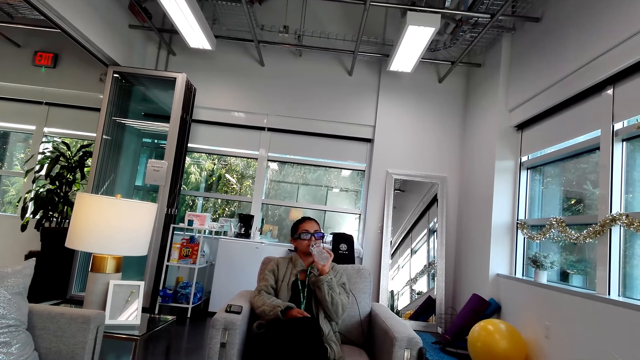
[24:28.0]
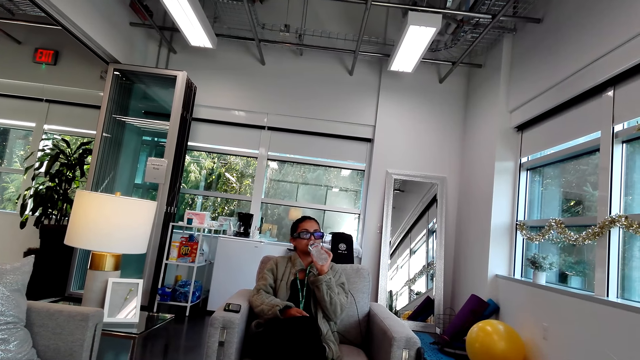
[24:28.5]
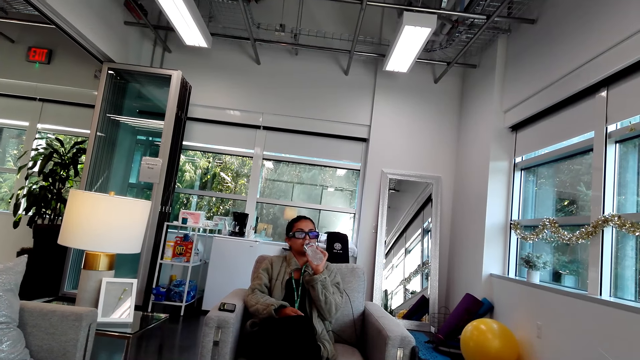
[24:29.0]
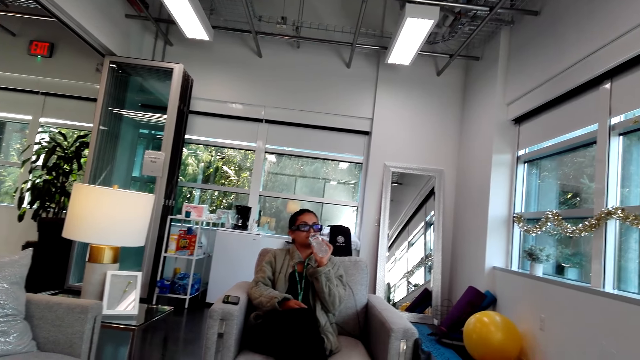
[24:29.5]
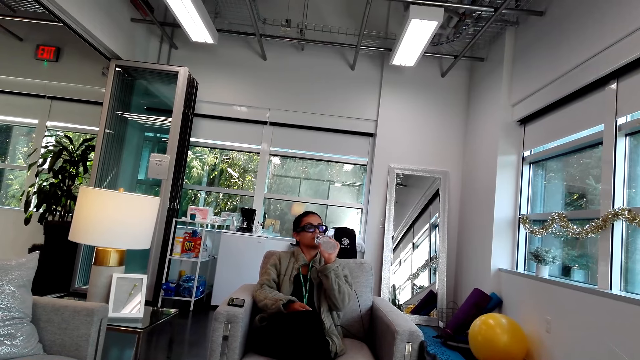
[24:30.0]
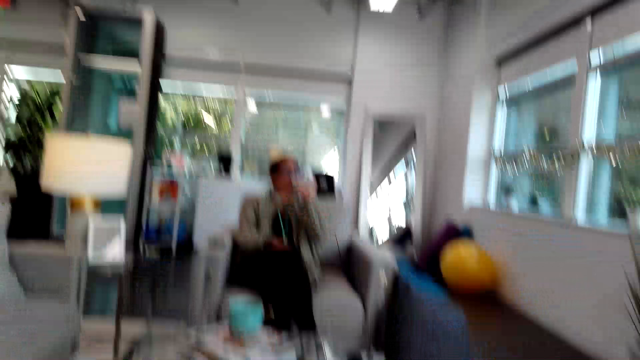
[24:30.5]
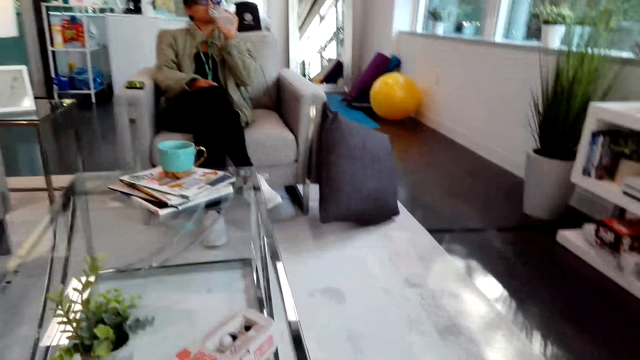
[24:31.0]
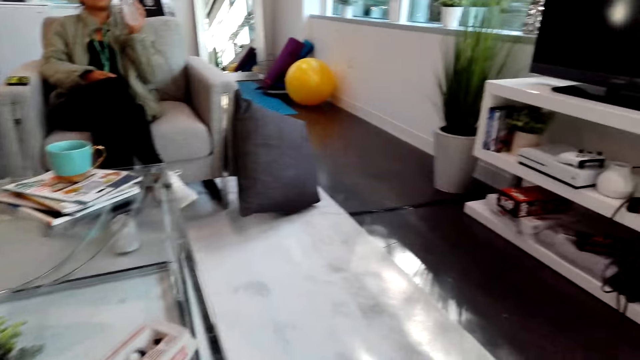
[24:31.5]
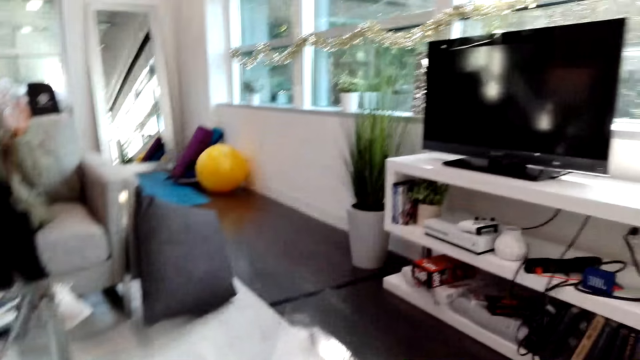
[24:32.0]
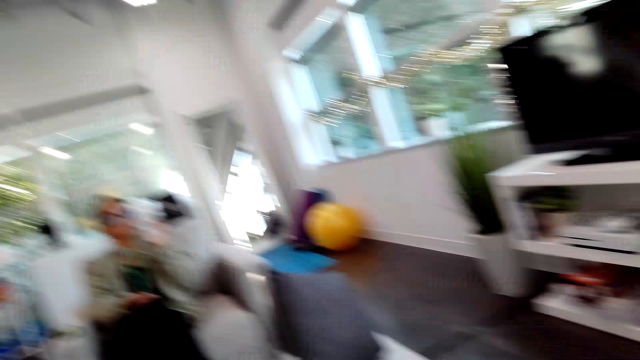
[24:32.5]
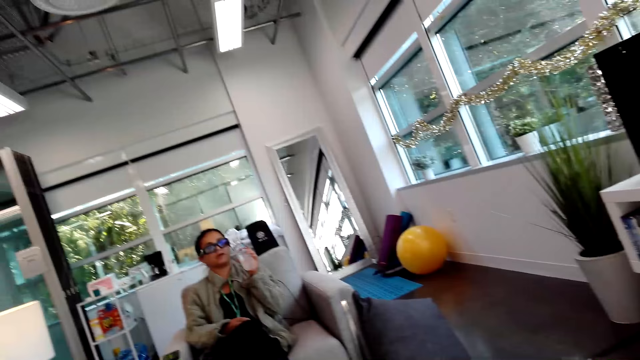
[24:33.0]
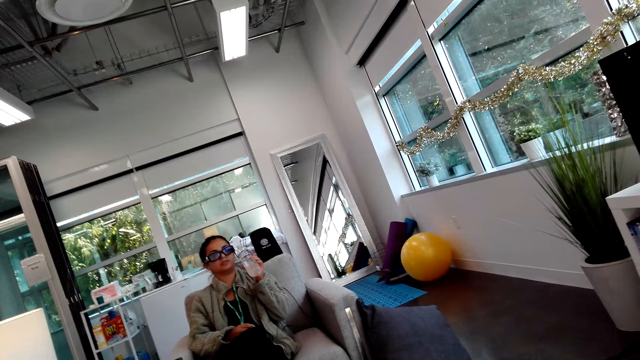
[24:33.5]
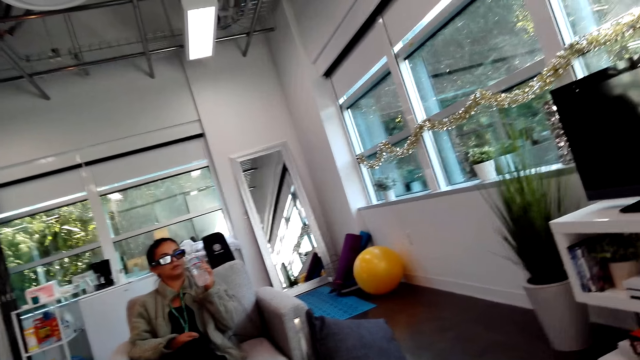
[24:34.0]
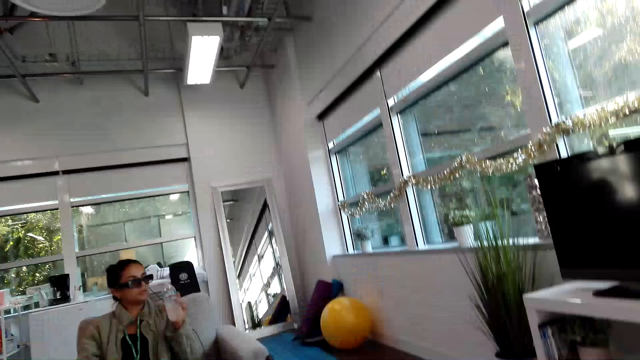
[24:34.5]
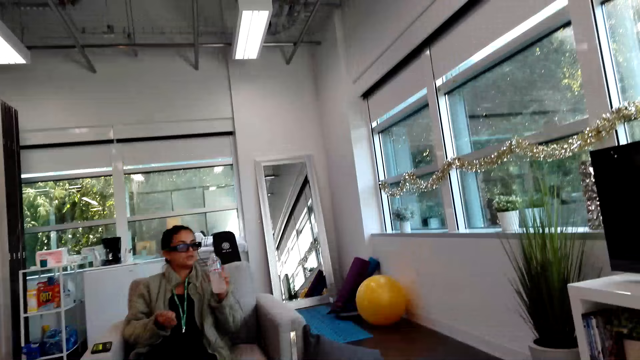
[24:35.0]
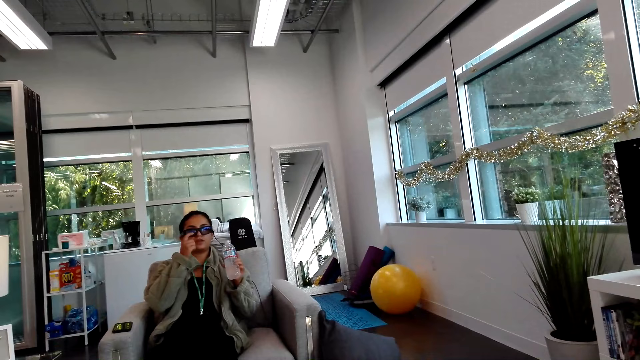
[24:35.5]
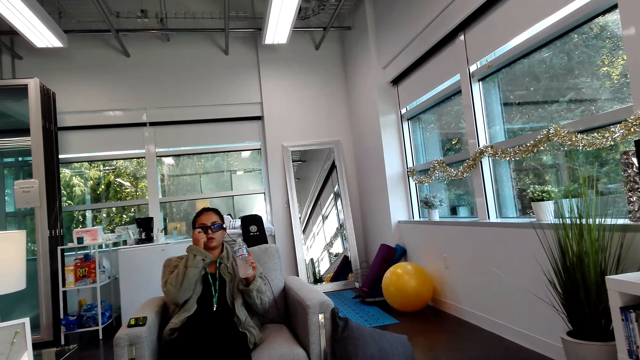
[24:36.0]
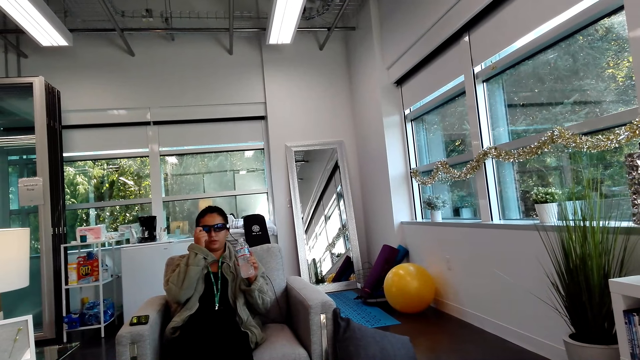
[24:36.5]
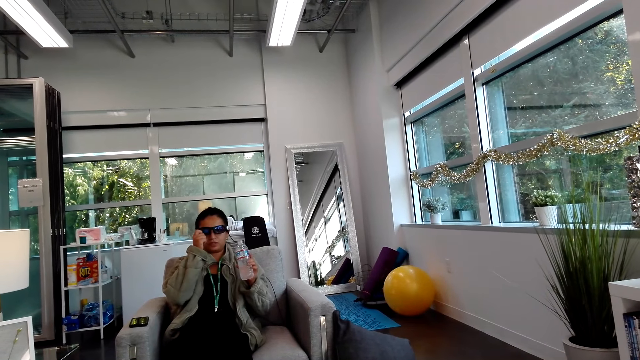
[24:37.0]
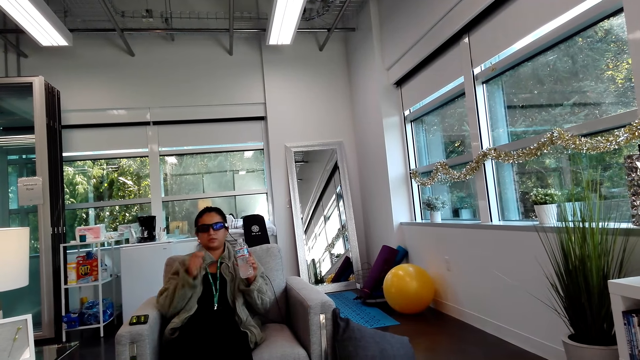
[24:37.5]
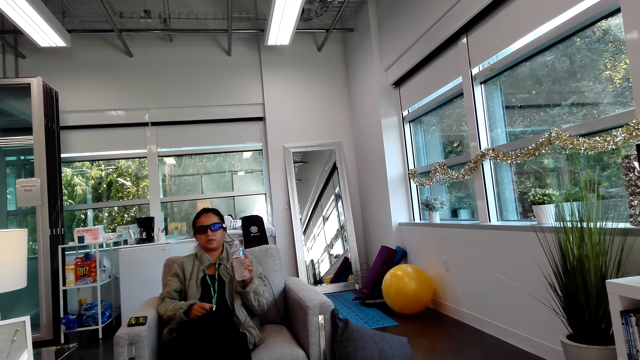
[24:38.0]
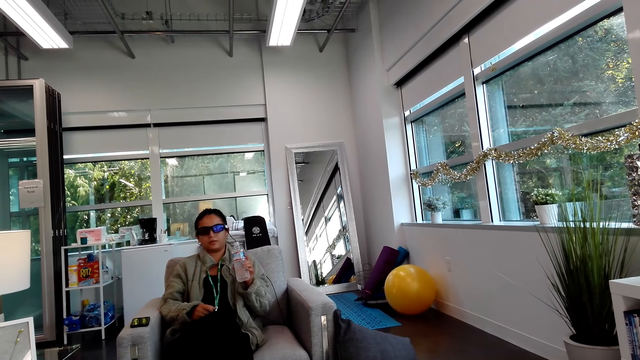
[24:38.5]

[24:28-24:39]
A woman drinks water. She adjusts her camera.

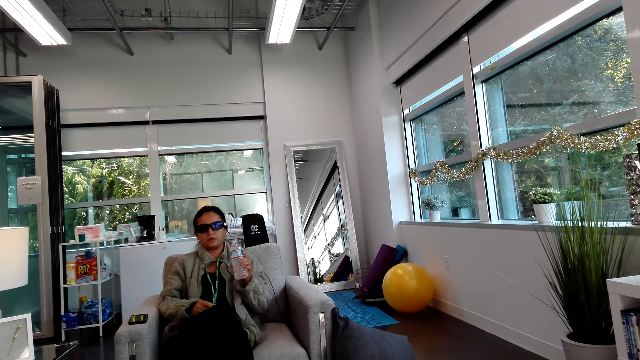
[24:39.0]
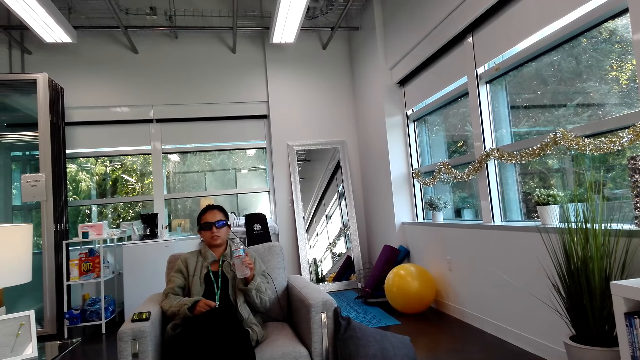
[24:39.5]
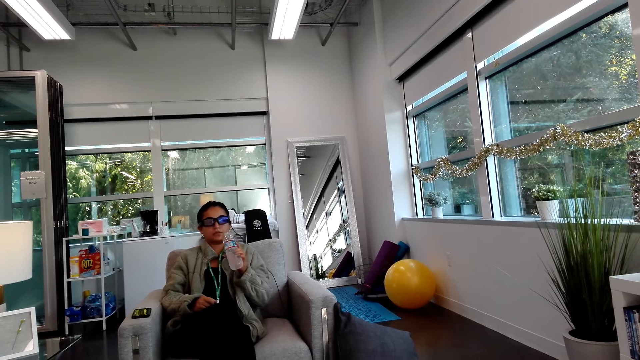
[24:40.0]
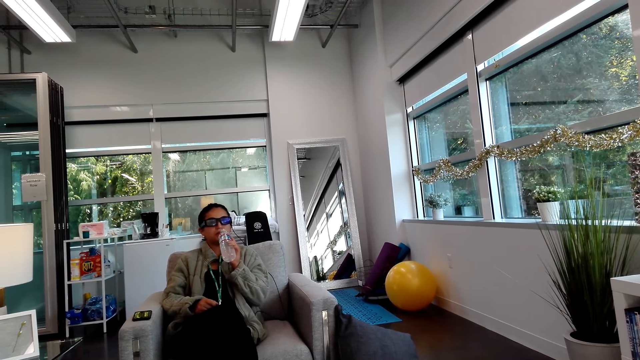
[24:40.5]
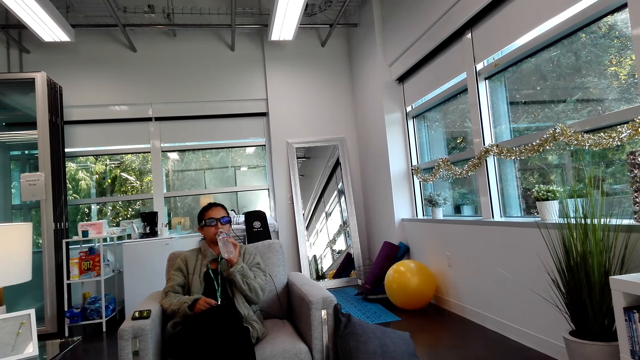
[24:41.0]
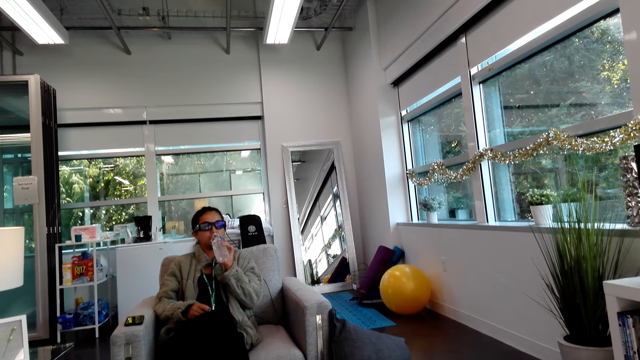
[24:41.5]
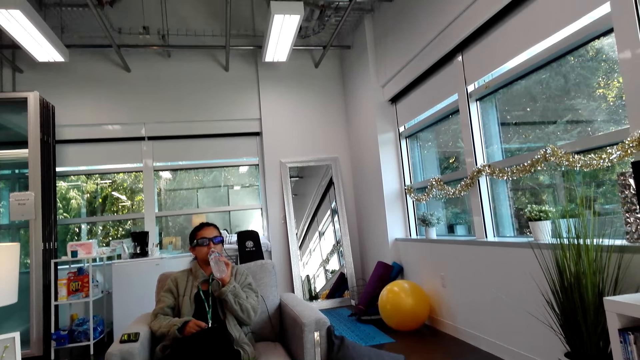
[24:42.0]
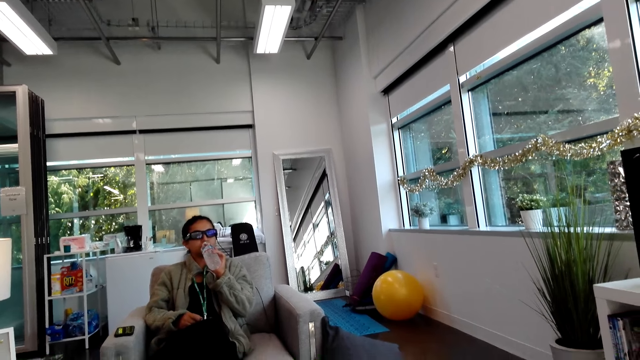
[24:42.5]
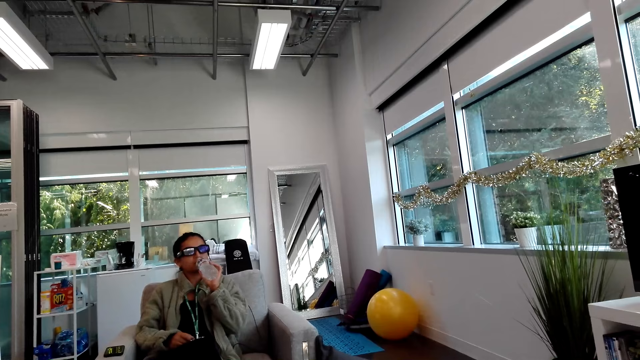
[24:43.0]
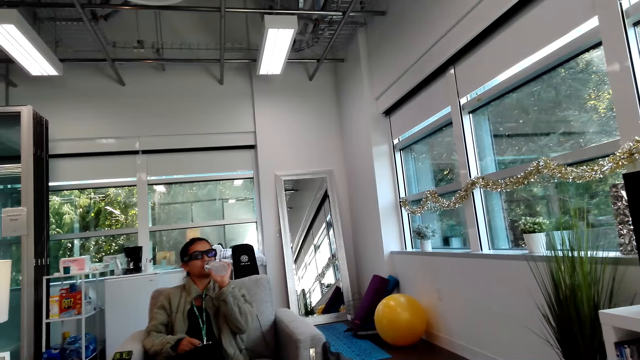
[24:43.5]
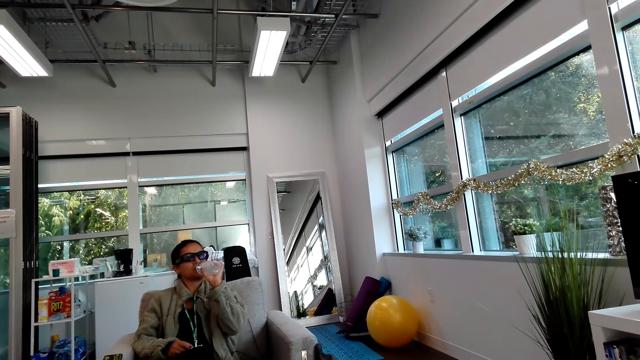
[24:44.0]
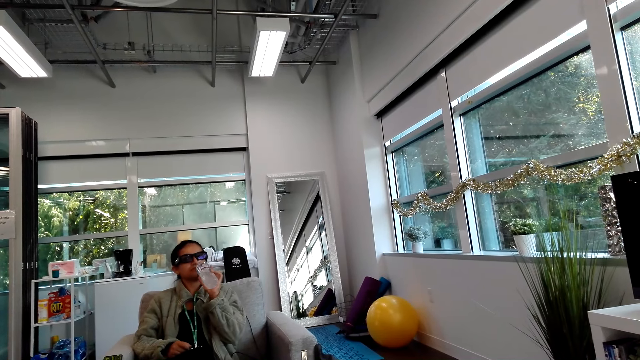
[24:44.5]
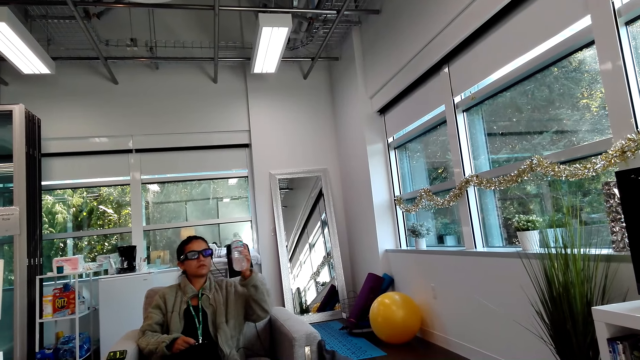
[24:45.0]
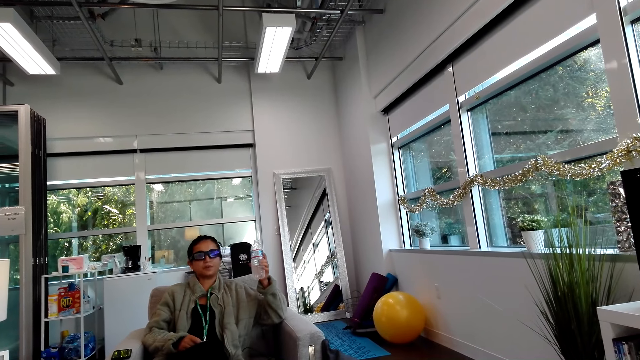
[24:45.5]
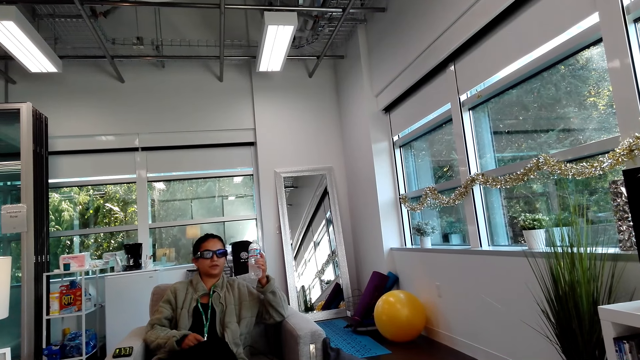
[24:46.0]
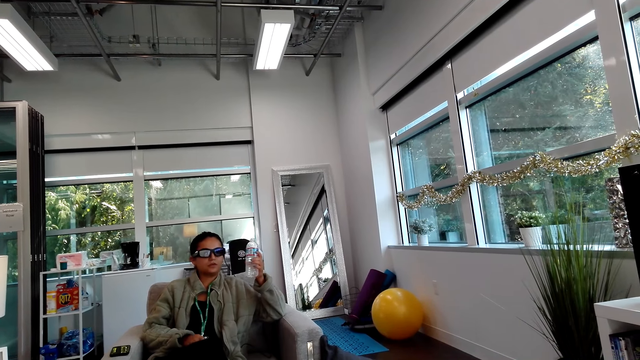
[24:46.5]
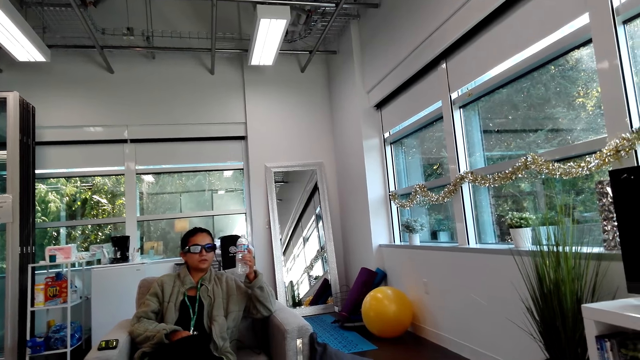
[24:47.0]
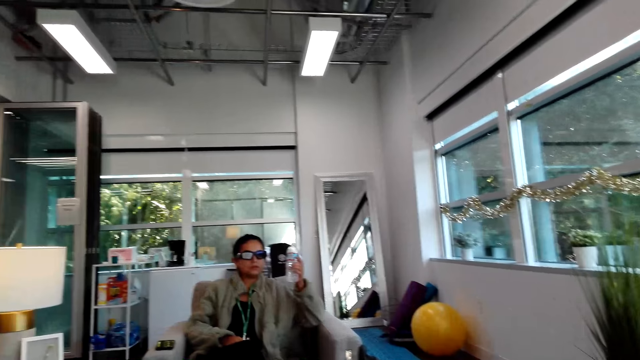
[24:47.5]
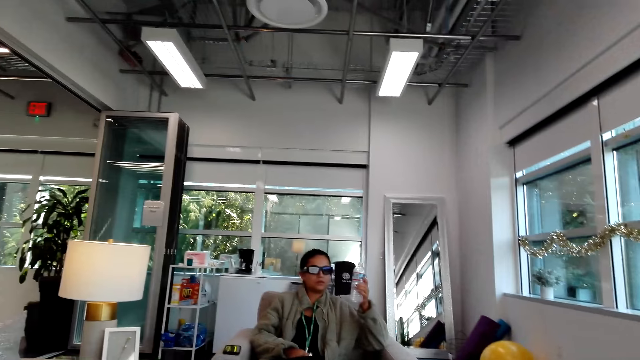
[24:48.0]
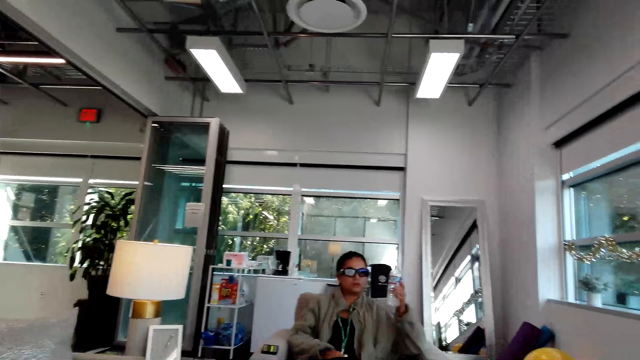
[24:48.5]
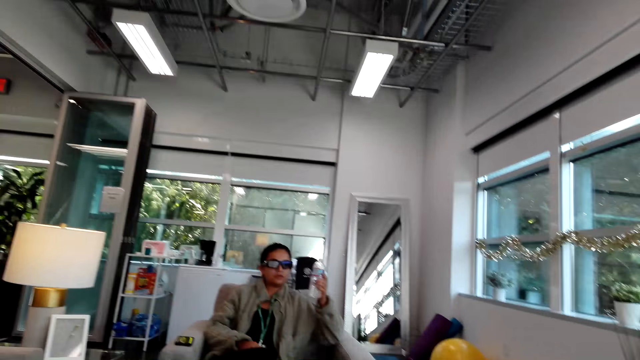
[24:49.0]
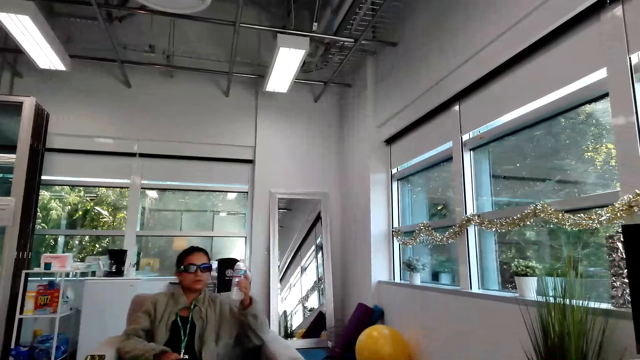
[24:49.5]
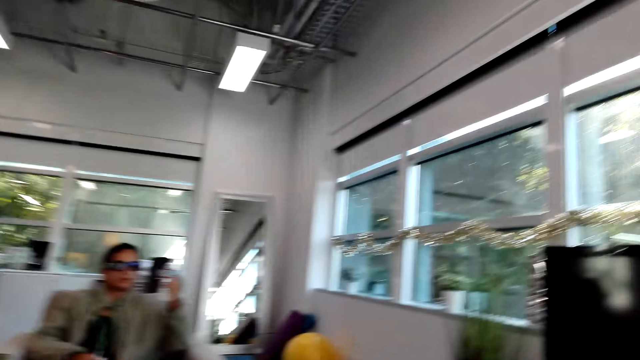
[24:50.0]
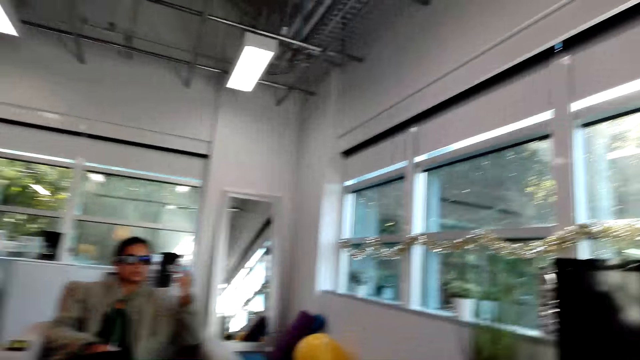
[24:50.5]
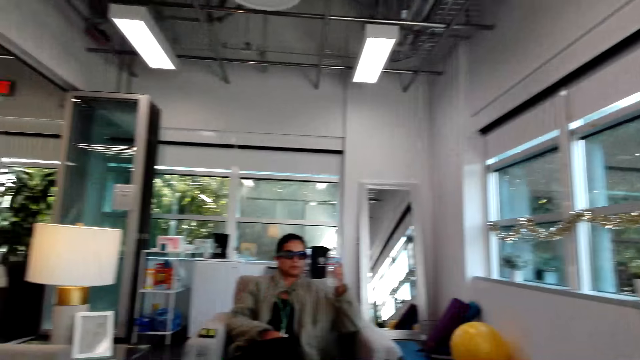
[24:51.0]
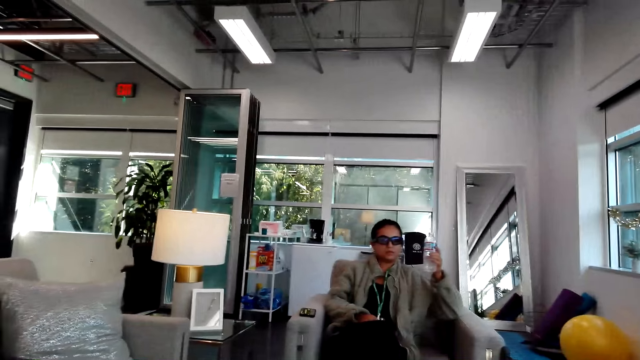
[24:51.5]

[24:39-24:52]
The camera wearer stares at a woman. The woman drinks water. She puts a hand on a sofa.
